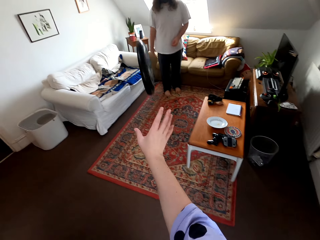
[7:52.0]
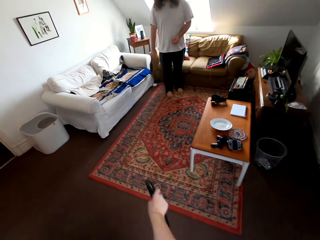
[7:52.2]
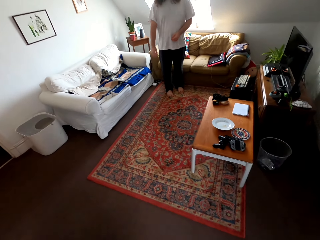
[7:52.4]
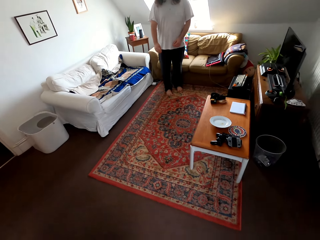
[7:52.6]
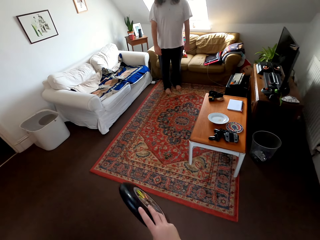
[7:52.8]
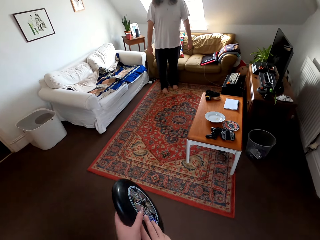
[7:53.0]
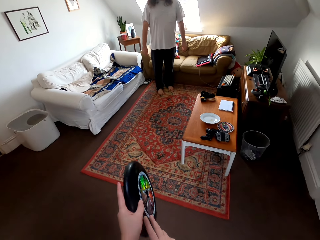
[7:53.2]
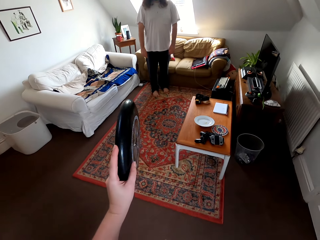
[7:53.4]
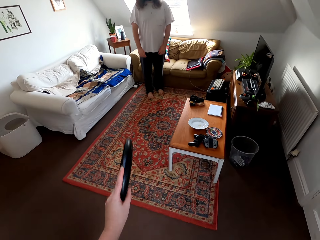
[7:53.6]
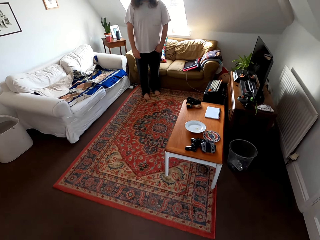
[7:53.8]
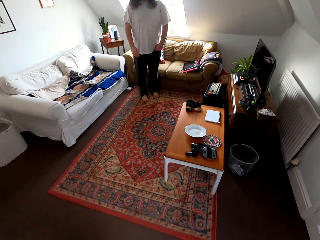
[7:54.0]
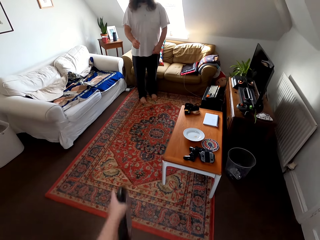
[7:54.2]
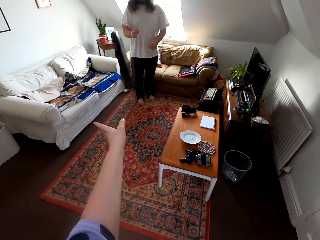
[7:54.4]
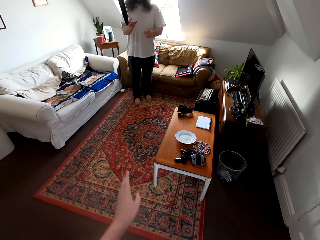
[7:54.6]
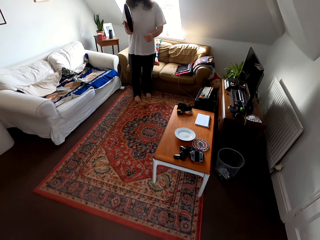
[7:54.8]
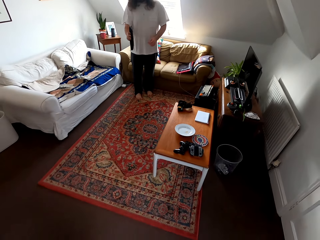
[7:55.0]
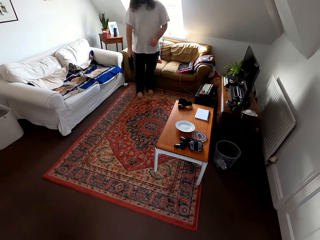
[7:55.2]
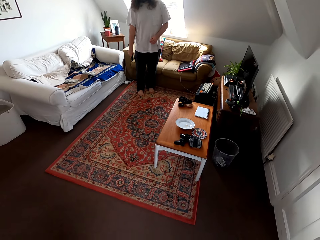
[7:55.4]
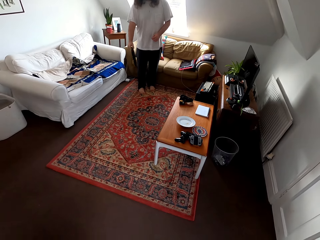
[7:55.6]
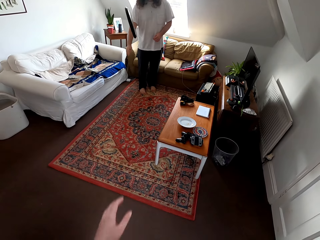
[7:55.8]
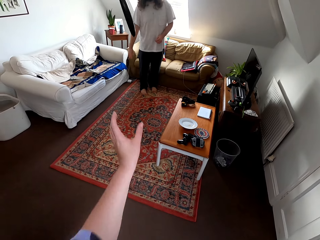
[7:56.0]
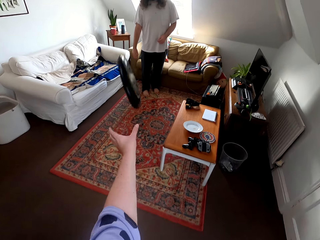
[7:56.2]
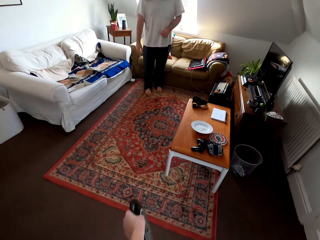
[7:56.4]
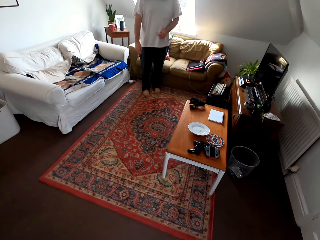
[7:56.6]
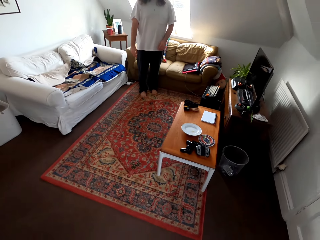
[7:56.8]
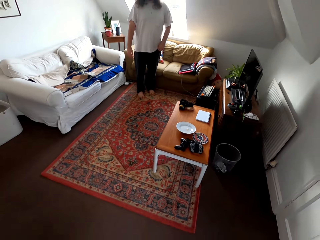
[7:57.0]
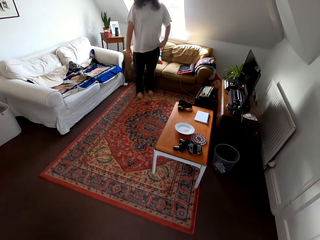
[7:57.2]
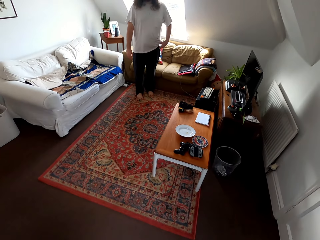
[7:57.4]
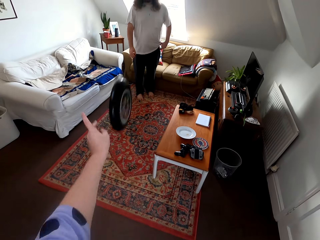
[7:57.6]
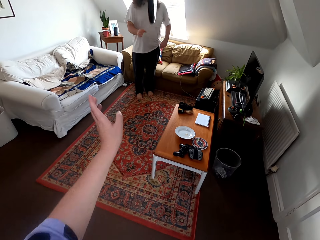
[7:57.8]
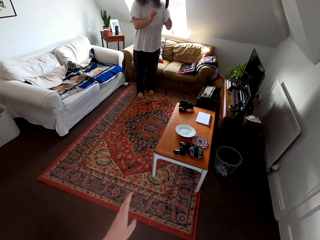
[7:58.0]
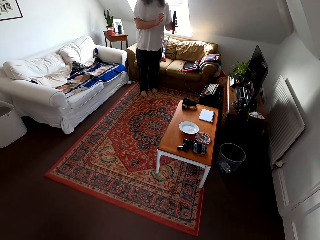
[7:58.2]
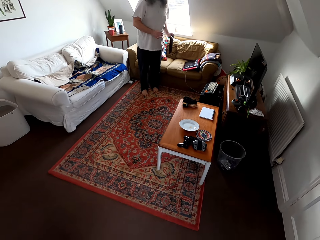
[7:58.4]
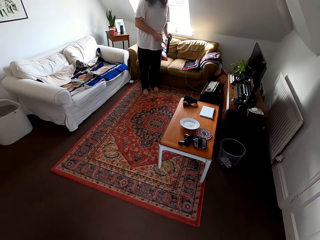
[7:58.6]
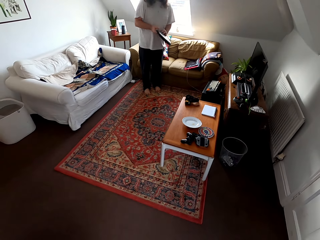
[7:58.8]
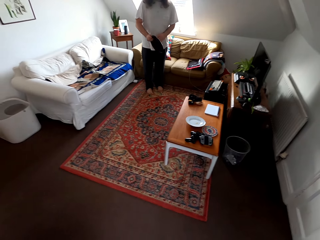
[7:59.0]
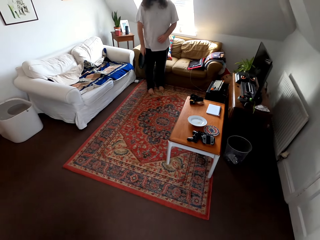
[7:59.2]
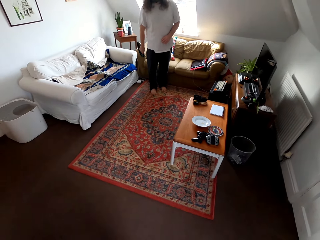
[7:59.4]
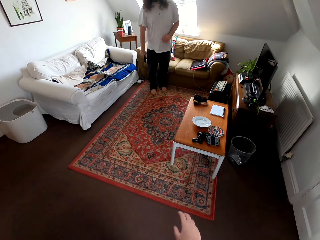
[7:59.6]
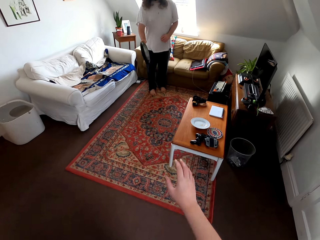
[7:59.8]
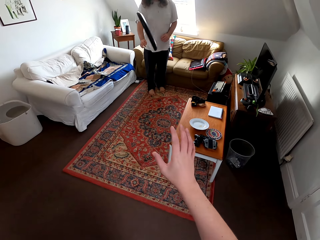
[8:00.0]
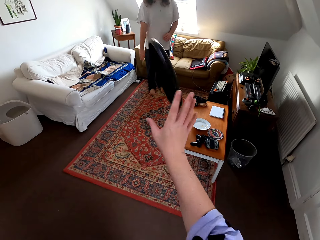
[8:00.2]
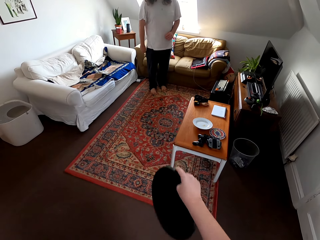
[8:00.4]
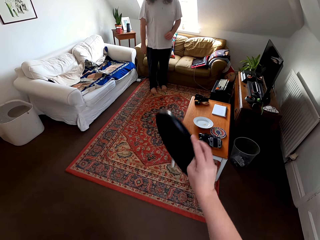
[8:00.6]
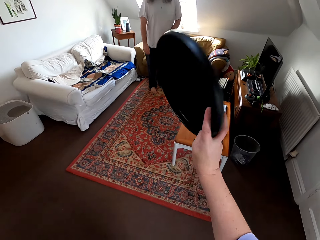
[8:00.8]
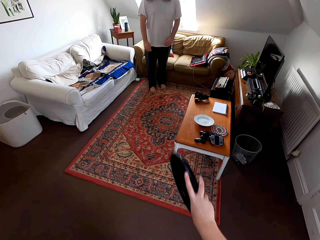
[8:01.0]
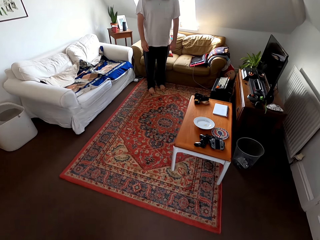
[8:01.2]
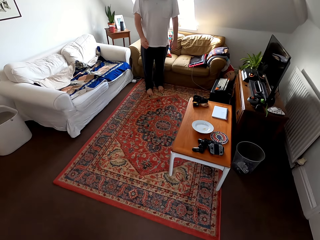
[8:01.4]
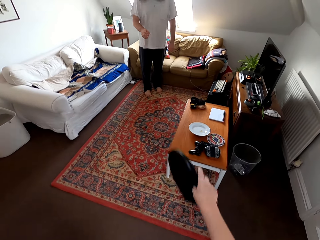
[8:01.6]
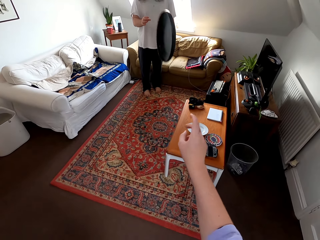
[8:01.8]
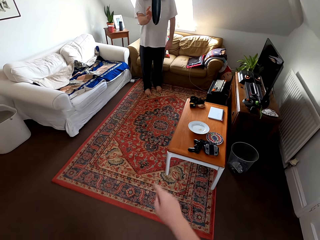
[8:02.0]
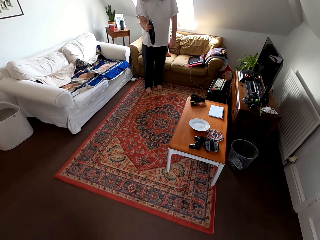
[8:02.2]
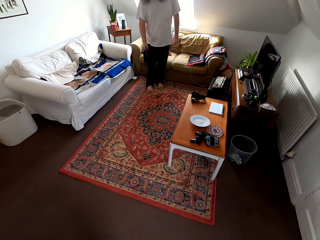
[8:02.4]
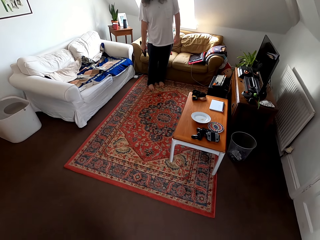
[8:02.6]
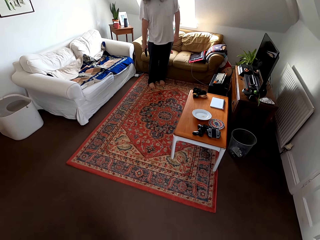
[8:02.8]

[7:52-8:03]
The camera wearer talks to a man. They play catch with the man.

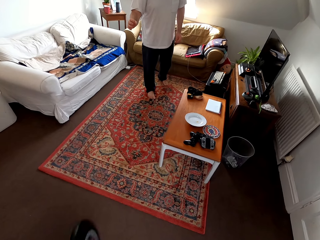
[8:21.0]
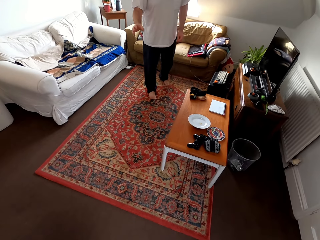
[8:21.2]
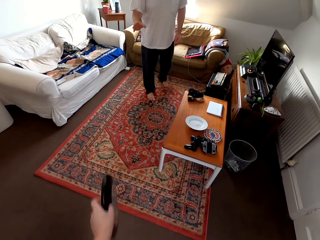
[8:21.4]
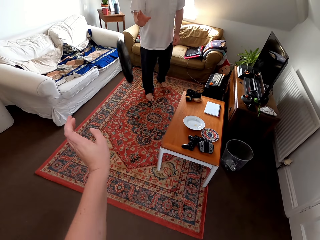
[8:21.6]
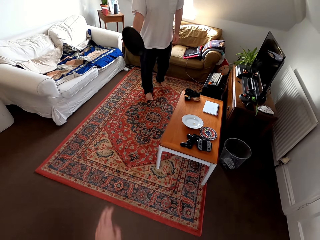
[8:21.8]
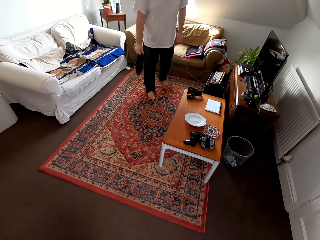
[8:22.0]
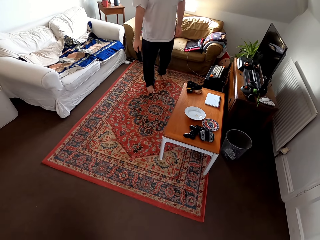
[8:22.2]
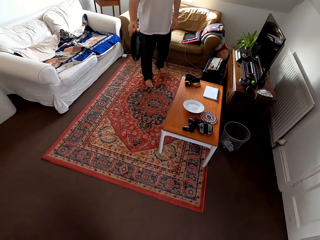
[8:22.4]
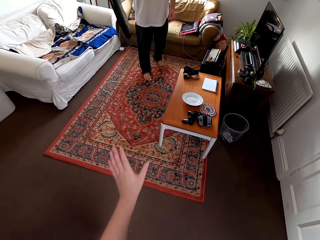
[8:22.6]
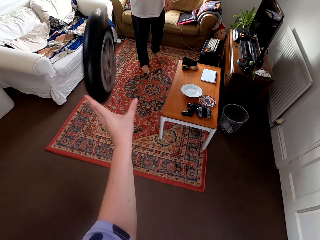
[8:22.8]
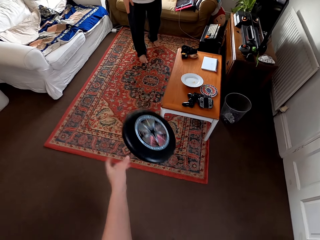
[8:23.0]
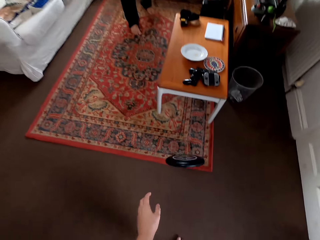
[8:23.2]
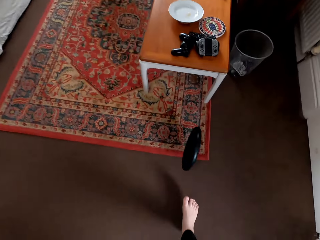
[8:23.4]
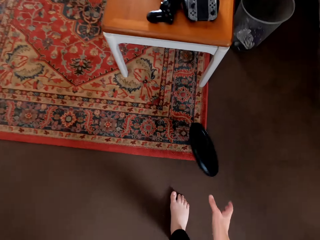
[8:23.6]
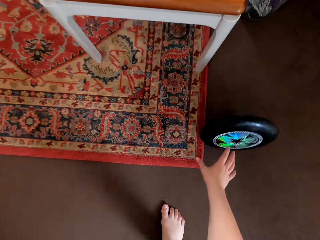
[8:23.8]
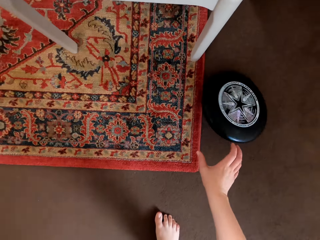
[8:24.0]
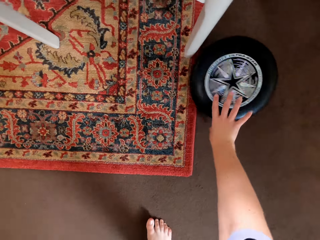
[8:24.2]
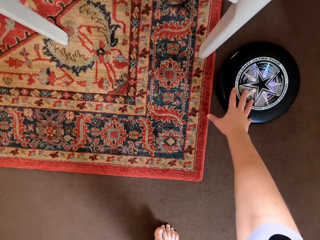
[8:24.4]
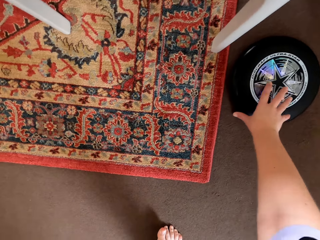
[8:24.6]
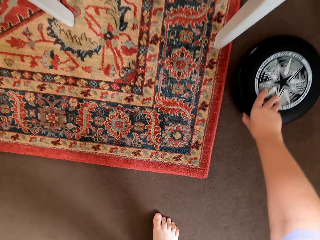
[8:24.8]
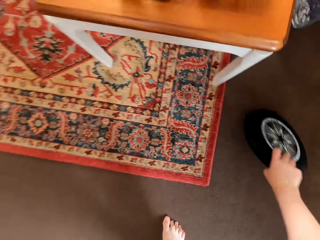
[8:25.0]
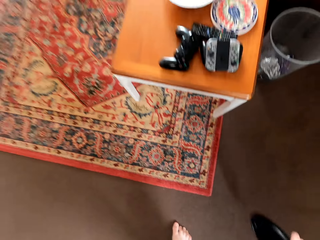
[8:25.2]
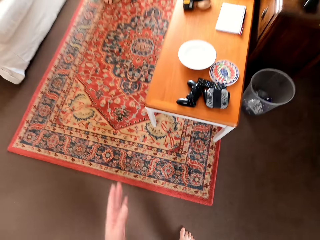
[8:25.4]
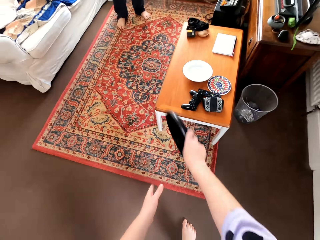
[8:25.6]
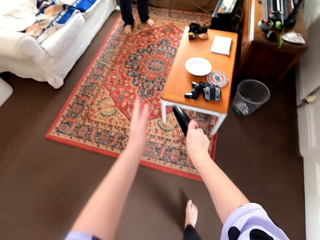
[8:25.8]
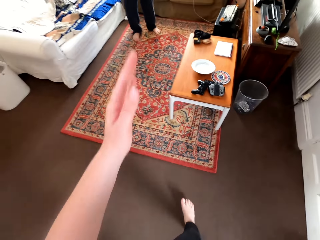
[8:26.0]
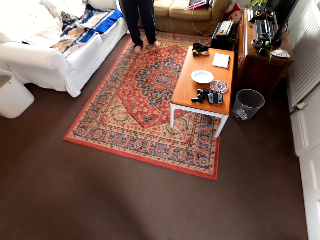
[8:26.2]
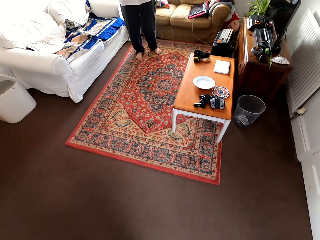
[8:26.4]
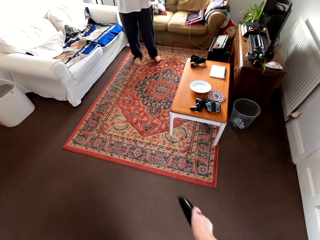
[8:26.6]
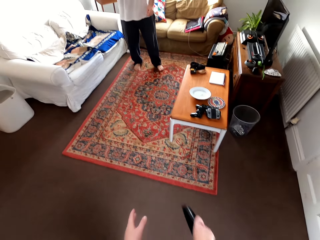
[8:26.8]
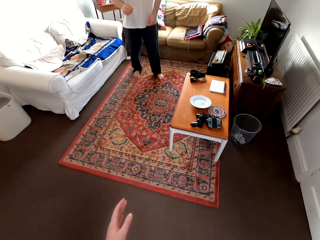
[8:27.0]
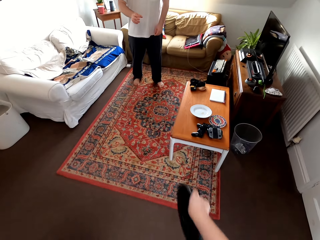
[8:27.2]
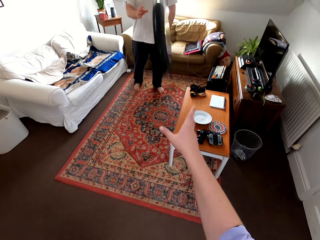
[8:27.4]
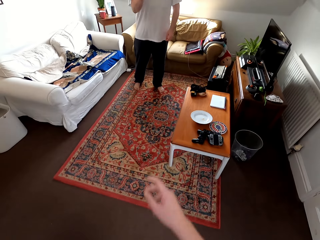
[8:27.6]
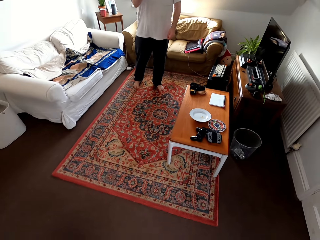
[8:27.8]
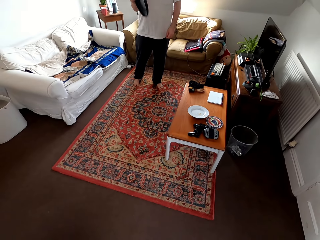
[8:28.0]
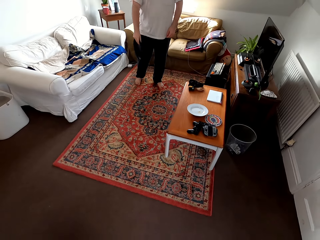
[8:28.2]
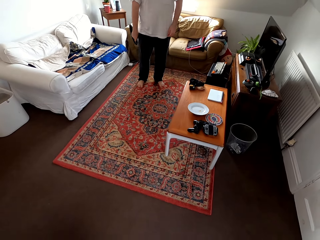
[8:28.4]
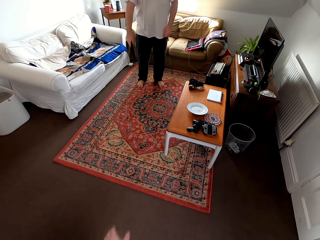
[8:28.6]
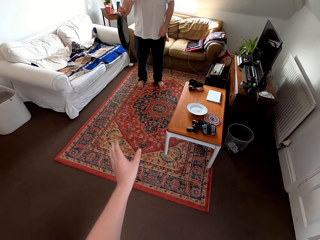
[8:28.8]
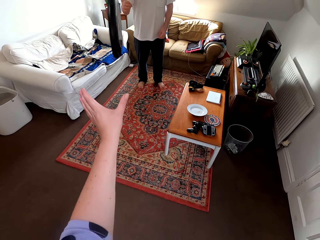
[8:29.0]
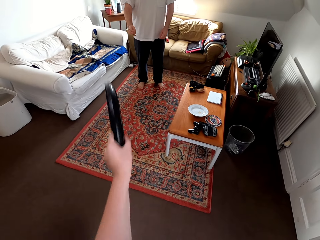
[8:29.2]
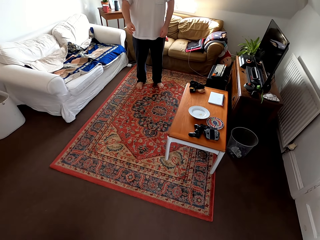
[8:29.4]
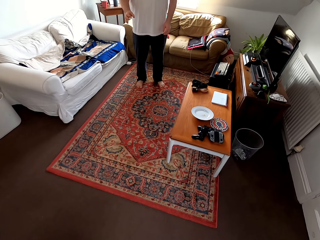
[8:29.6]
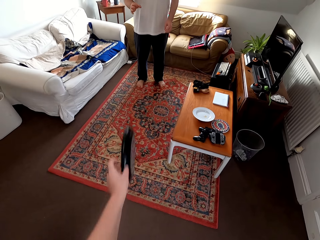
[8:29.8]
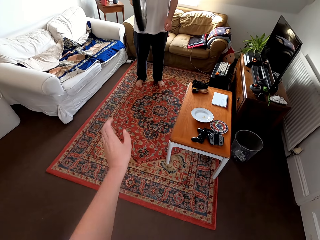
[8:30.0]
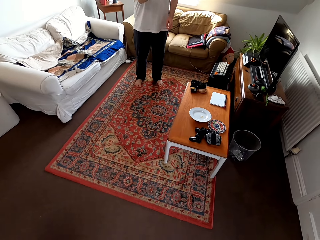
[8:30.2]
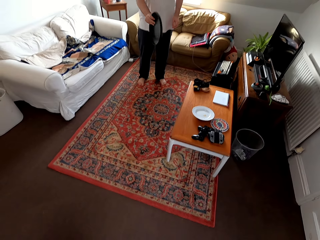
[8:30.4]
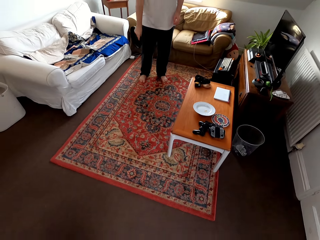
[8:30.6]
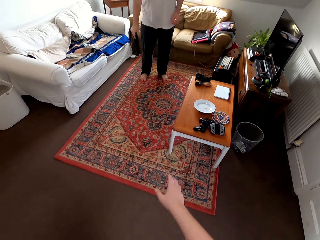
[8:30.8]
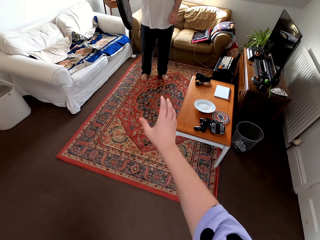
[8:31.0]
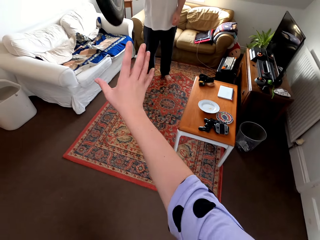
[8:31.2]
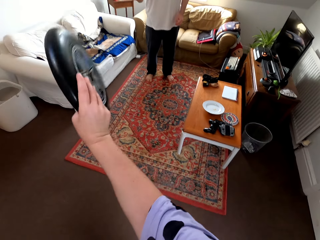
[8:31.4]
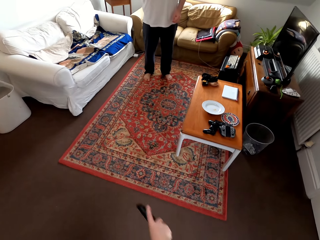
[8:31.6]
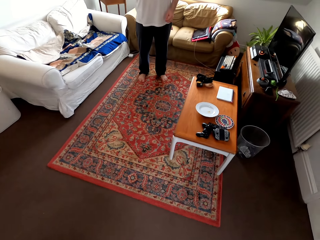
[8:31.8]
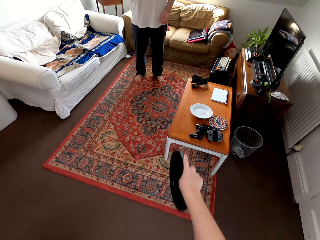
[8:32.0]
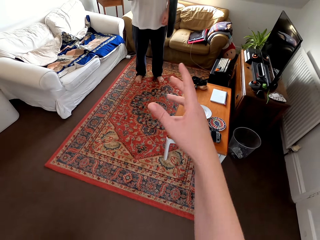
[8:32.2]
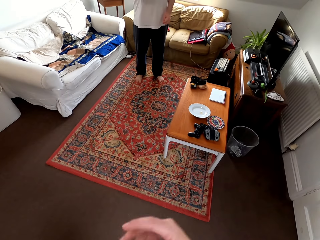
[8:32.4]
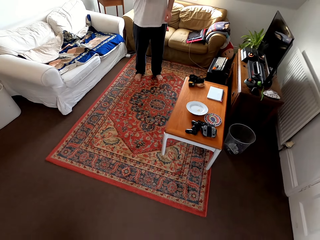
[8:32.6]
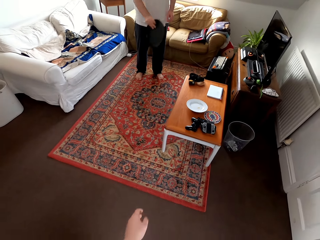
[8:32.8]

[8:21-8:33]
The camera wearer drops a frisbee. They bend towards the floor, pick up the frisbee and stand up. They talk to a man. They play catch with the man using the frisbee.
